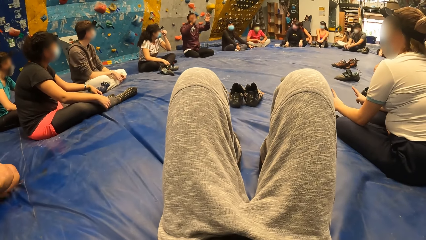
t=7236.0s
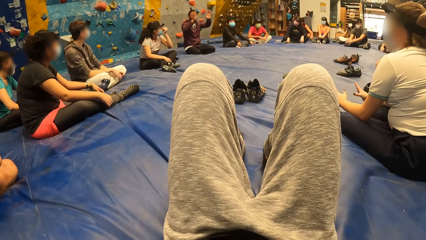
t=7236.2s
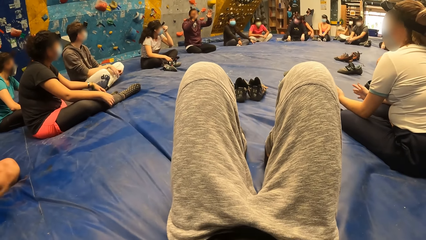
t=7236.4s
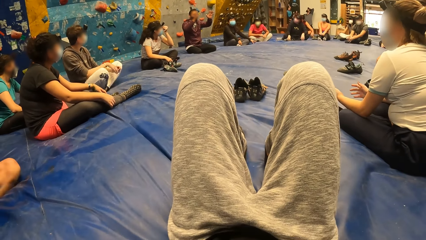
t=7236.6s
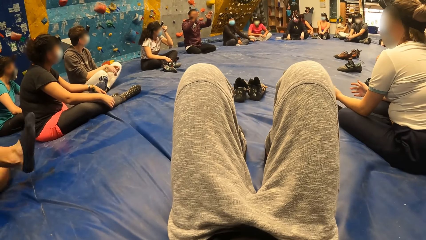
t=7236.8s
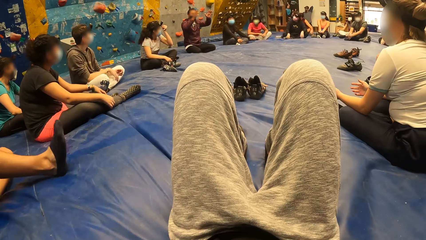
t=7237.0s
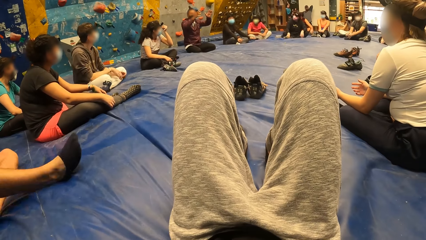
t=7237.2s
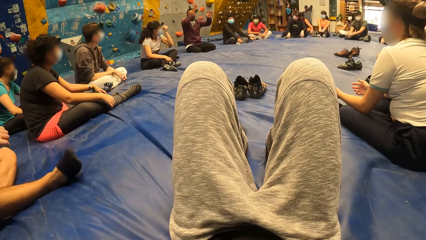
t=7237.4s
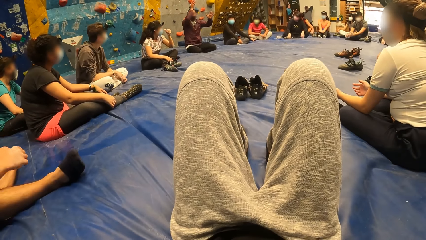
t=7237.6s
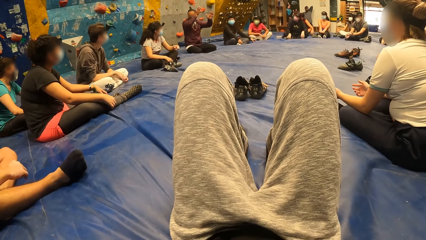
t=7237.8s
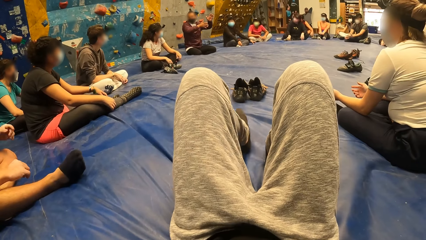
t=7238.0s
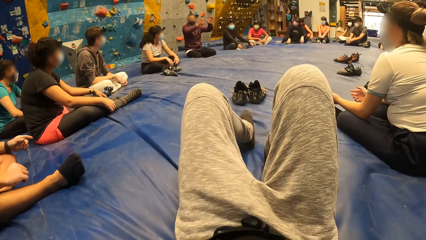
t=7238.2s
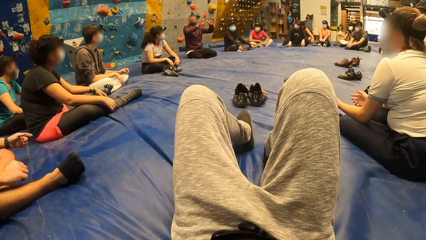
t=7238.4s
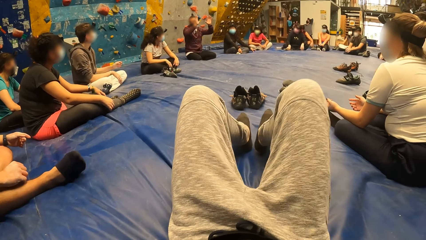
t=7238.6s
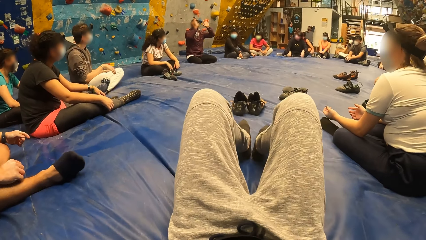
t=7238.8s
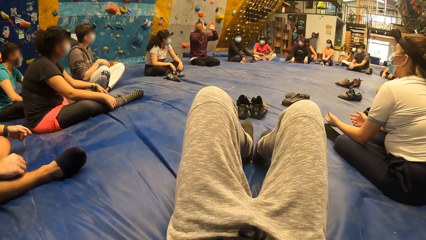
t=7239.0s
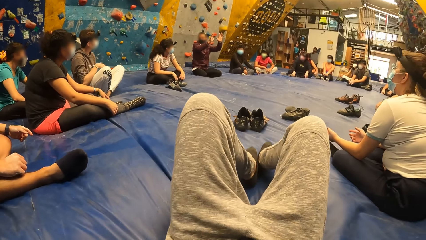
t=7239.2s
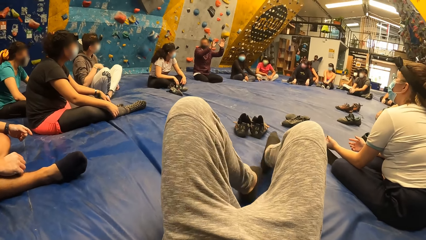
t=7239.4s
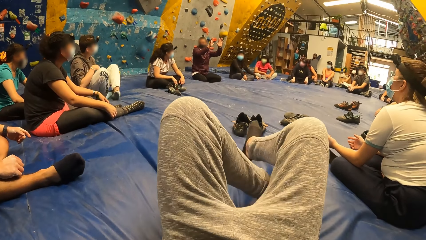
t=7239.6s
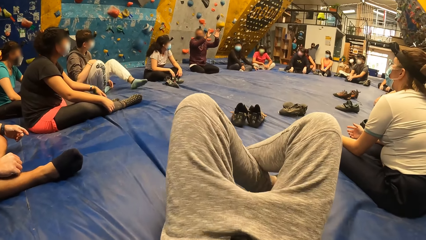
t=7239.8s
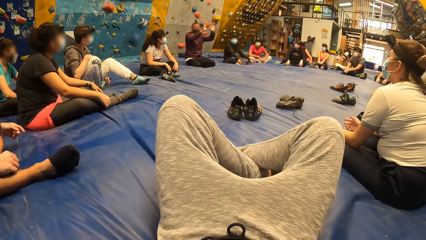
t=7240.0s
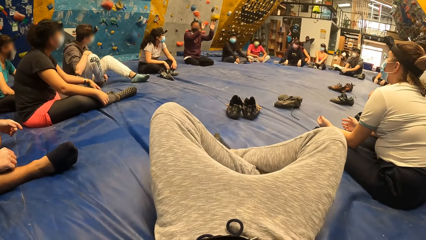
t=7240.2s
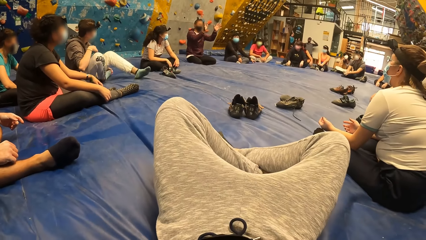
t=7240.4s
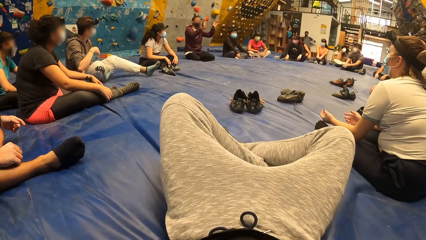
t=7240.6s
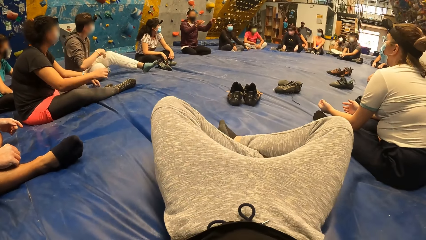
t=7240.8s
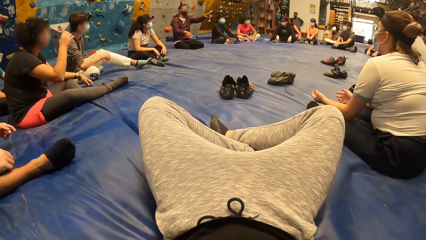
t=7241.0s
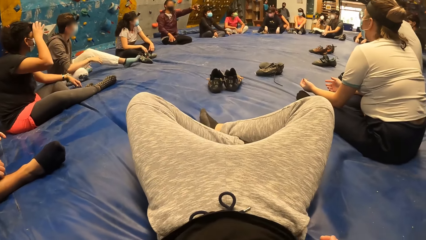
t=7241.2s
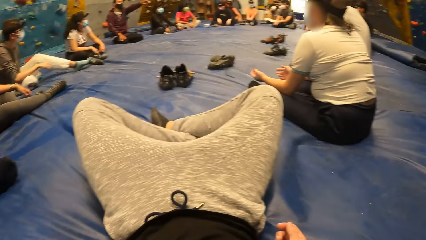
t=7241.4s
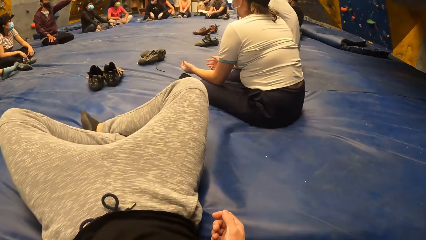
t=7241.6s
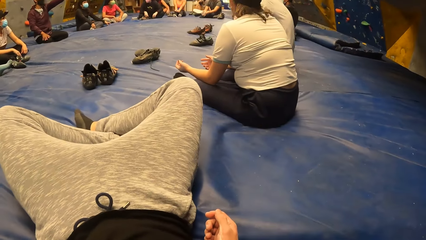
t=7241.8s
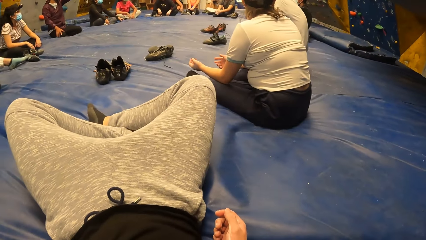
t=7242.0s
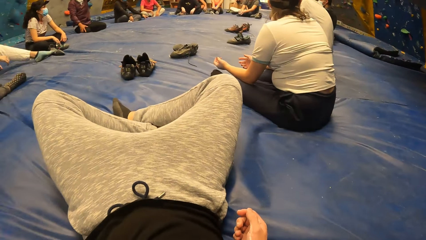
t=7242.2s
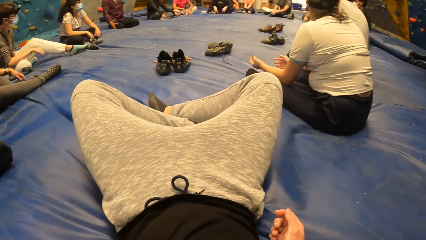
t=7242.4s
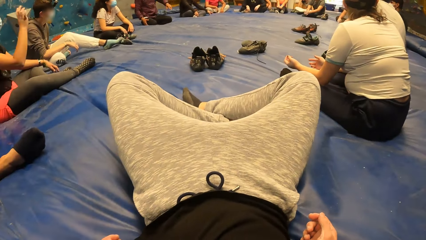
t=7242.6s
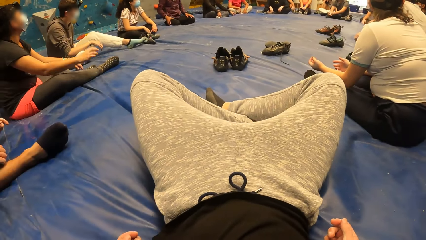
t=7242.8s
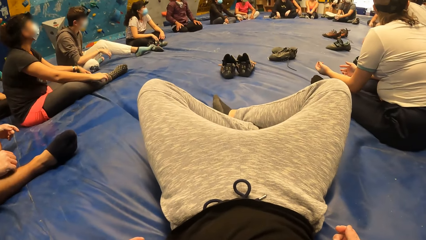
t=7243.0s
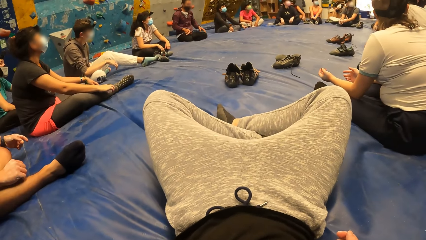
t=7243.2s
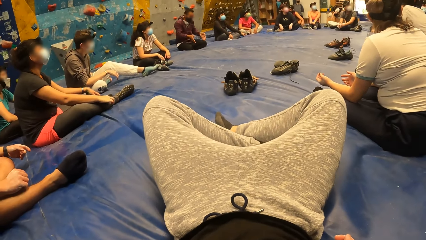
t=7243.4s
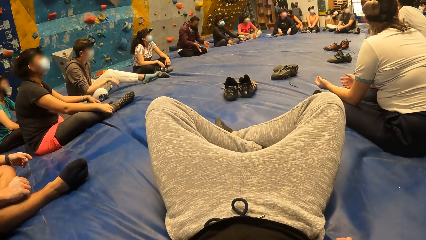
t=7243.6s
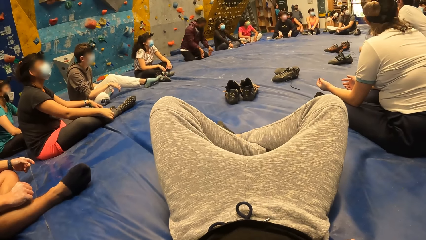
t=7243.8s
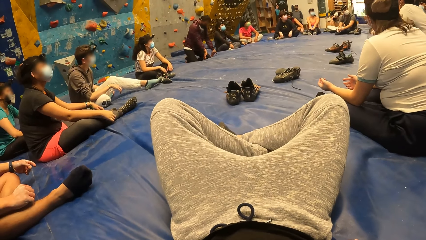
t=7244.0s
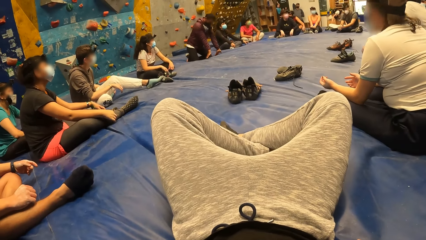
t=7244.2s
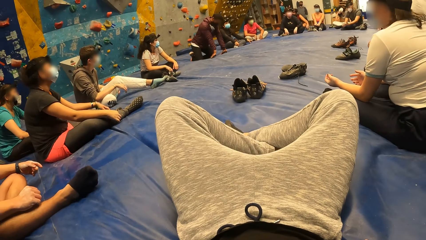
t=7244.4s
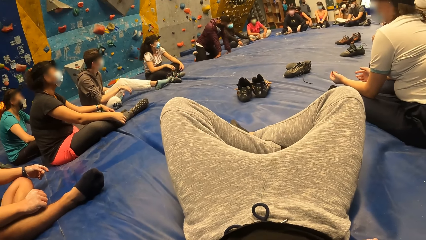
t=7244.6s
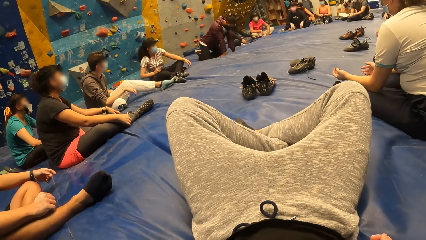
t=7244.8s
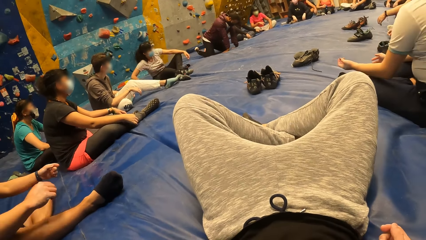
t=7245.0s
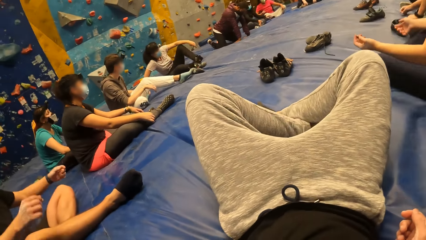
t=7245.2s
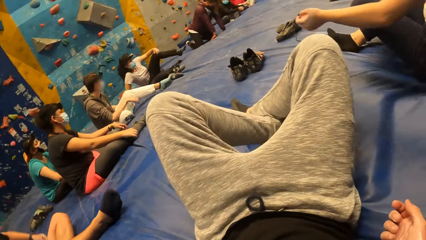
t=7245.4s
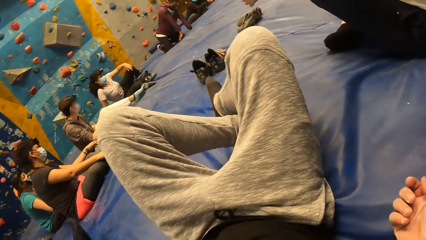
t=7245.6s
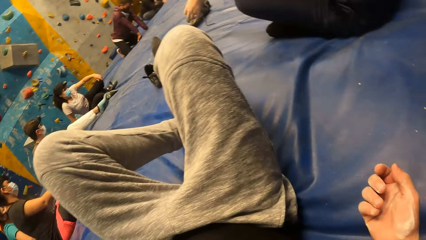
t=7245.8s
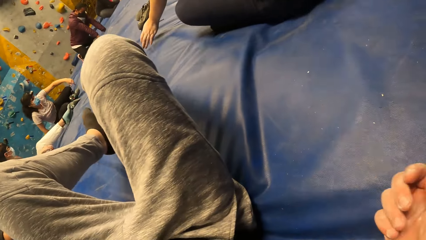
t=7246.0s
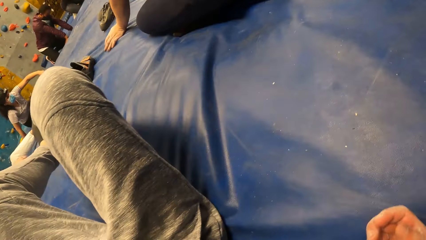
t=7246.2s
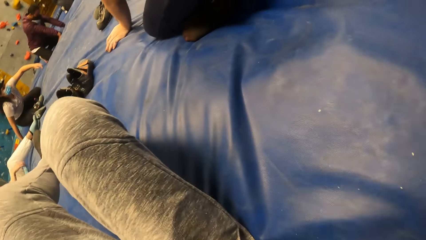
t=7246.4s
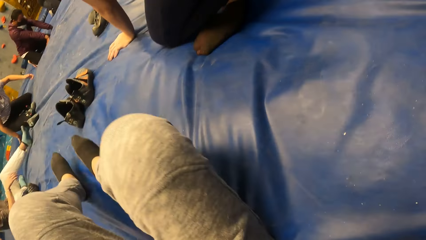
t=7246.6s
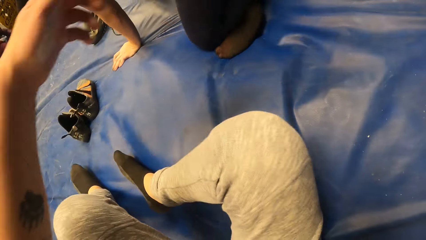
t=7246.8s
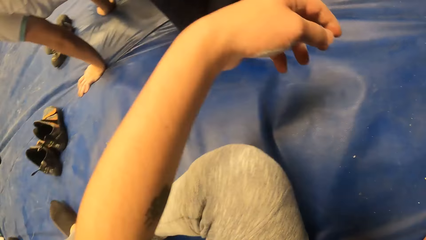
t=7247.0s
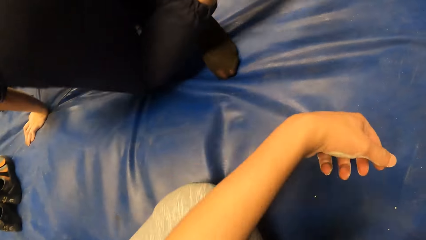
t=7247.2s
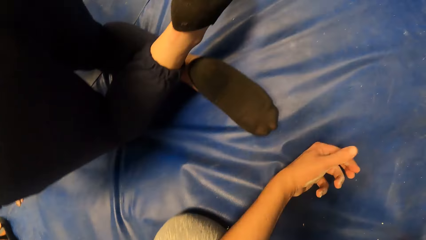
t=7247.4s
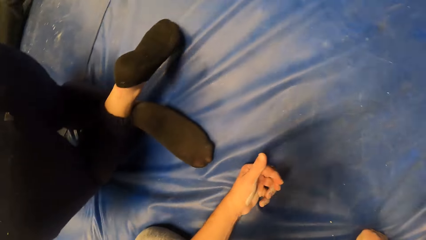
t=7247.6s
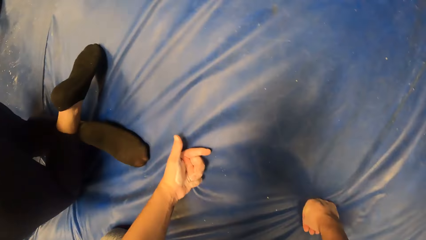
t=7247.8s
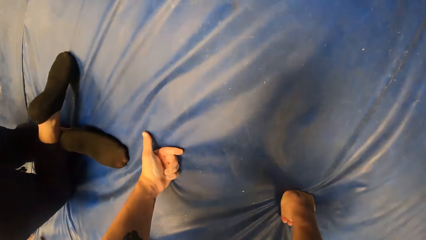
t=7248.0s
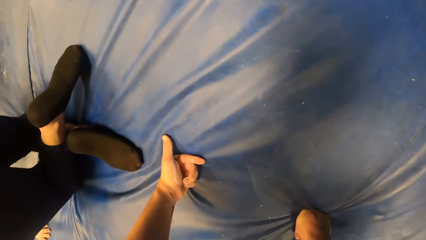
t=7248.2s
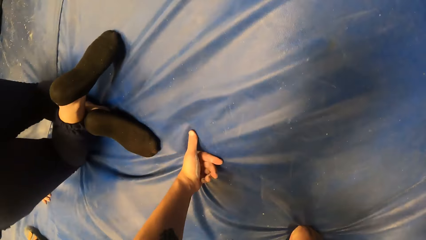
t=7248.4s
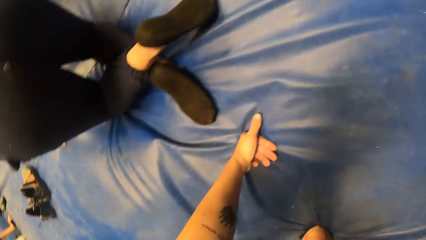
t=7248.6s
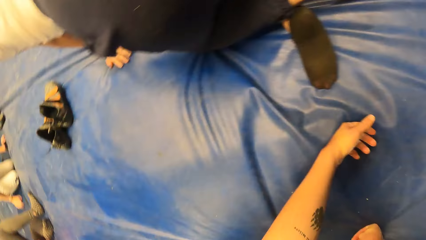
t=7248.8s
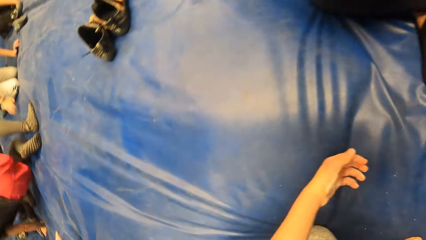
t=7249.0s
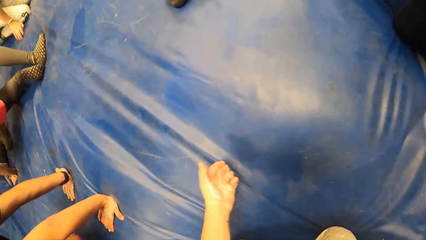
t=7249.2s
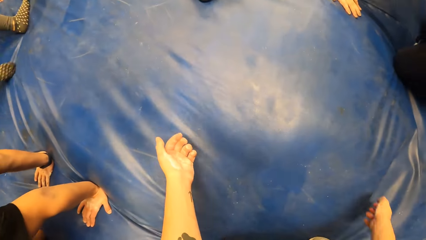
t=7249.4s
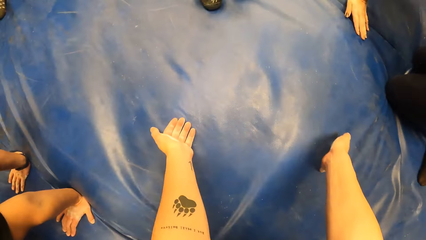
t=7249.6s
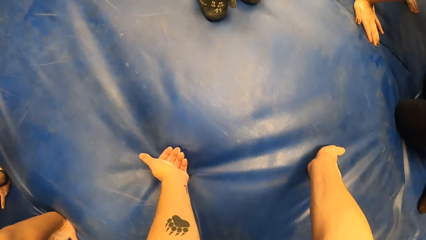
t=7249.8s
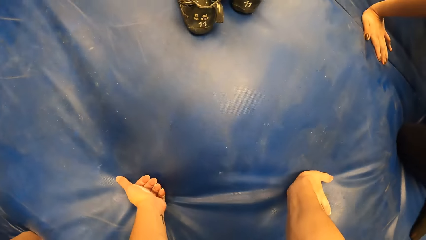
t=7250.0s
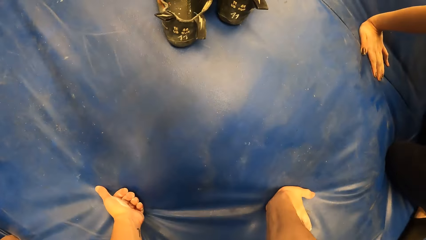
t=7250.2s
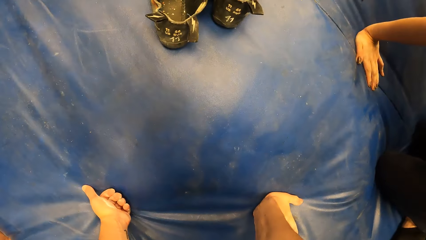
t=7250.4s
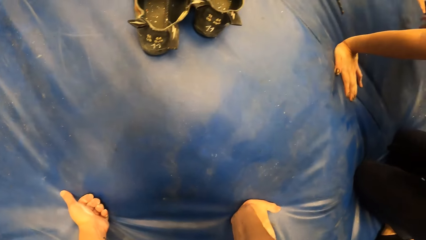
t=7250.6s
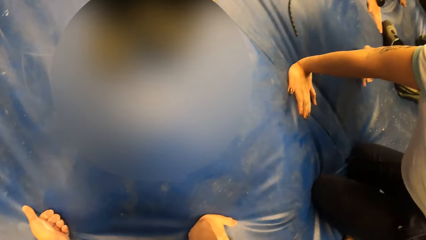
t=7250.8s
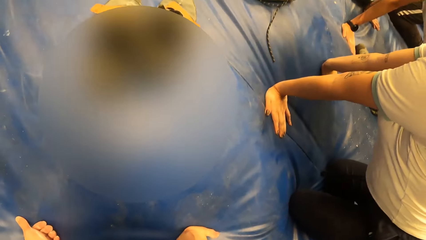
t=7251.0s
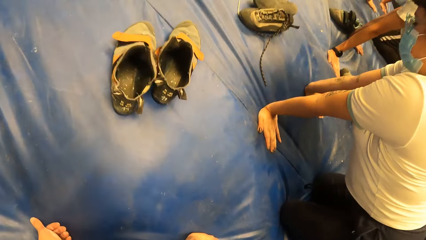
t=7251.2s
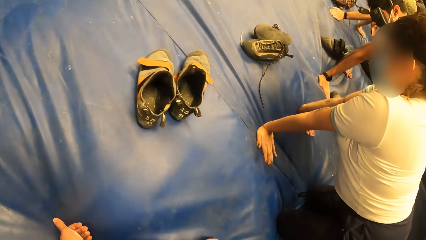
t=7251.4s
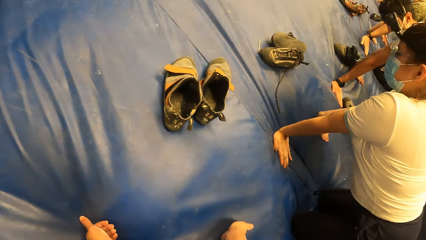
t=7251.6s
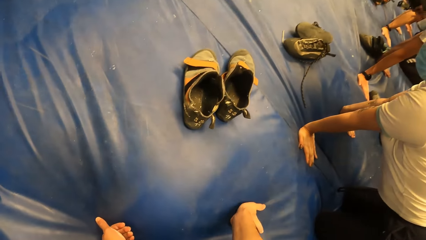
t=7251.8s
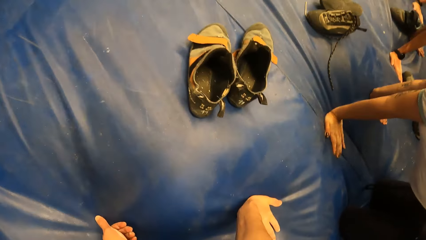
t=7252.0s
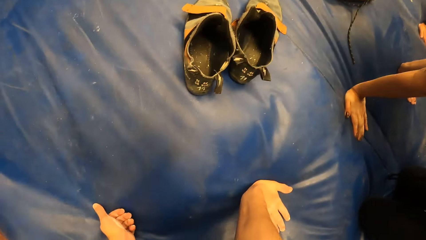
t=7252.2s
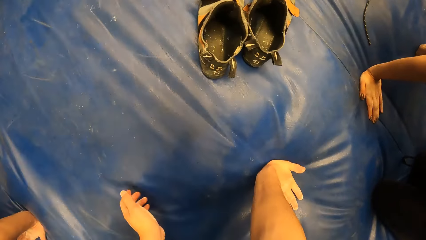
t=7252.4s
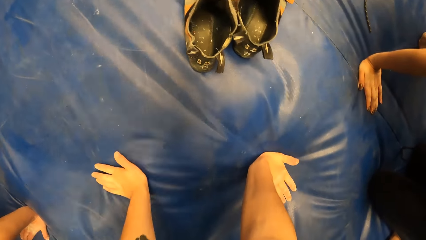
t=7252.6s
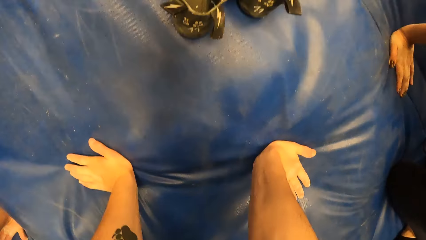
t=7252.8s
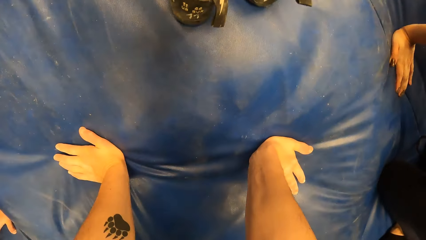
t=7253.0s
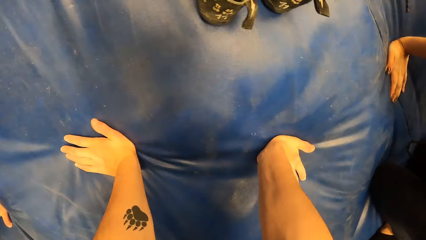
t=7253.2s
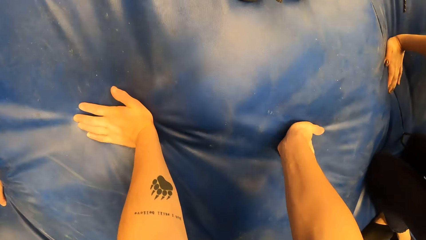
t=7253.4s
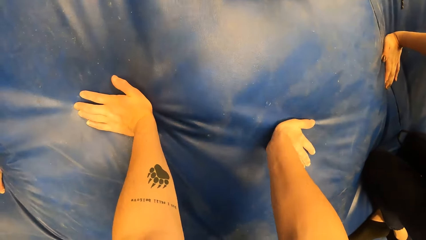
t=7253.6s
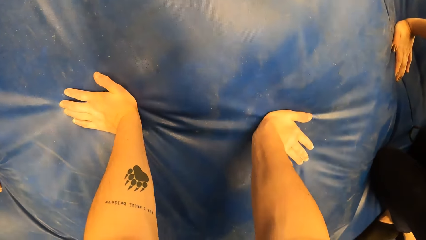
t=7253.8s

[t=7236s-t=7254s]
The camera wearer crosses his legs. A man beds. The camera wearer puts down his hands. He exercises in the room. He bends on a blue mat.
